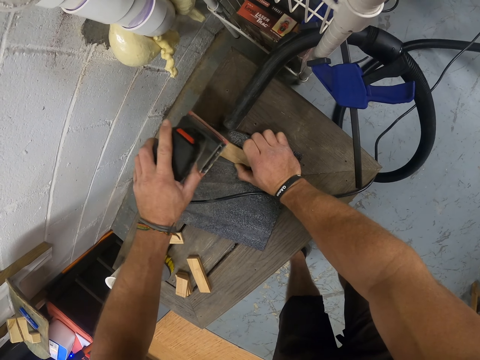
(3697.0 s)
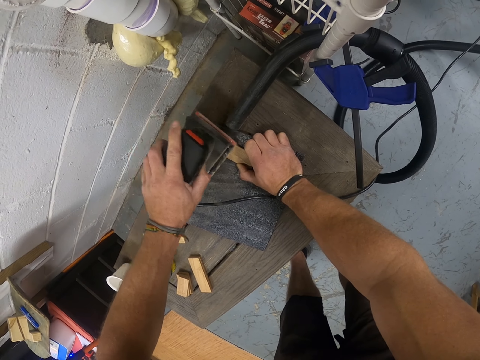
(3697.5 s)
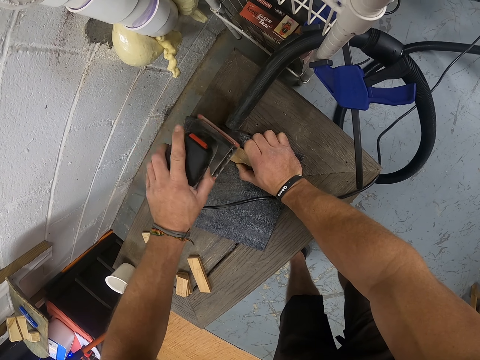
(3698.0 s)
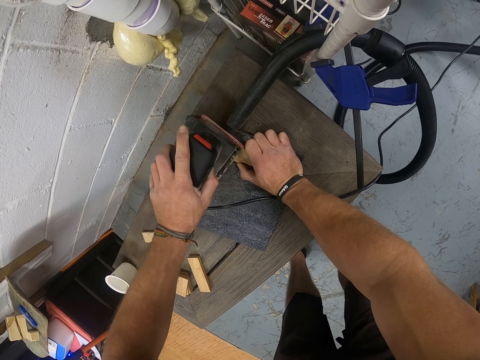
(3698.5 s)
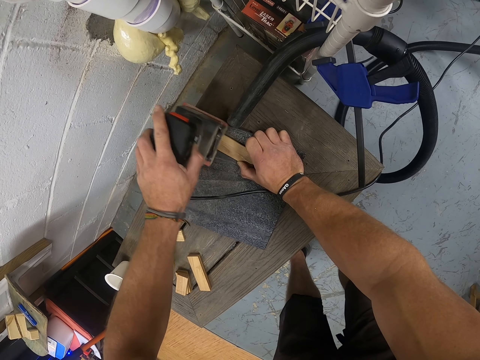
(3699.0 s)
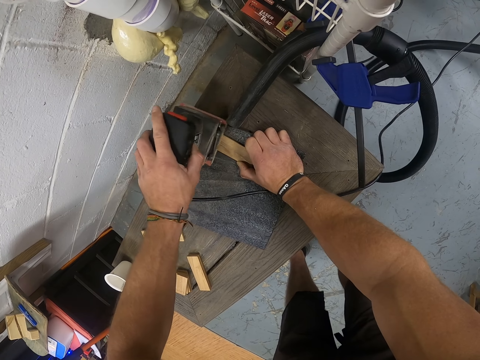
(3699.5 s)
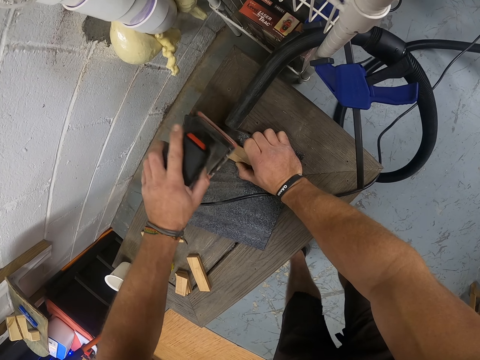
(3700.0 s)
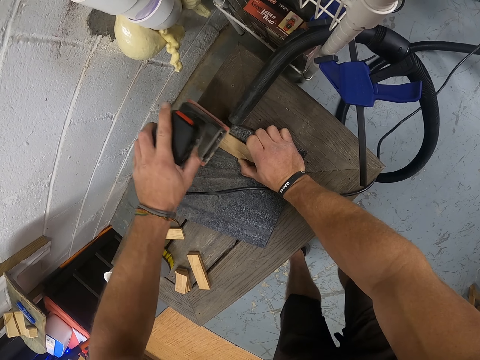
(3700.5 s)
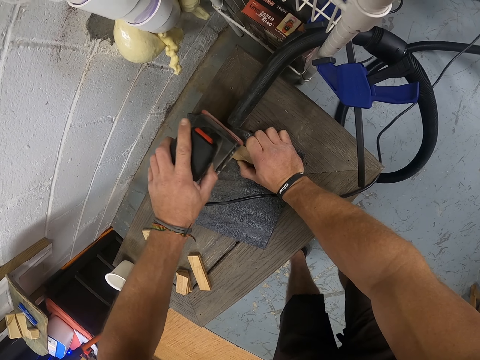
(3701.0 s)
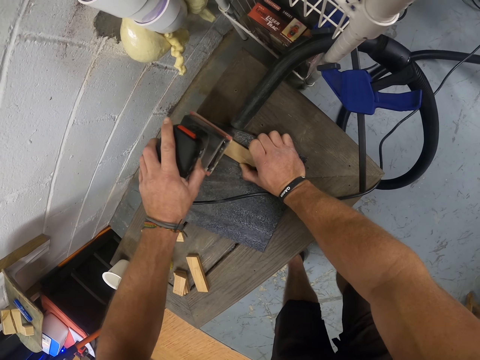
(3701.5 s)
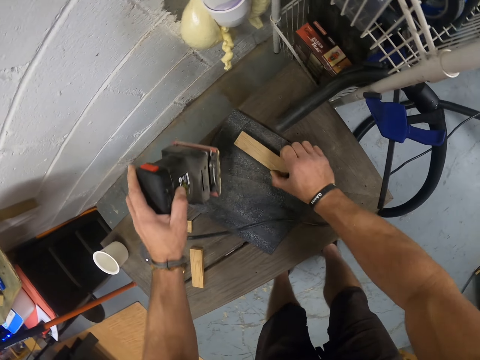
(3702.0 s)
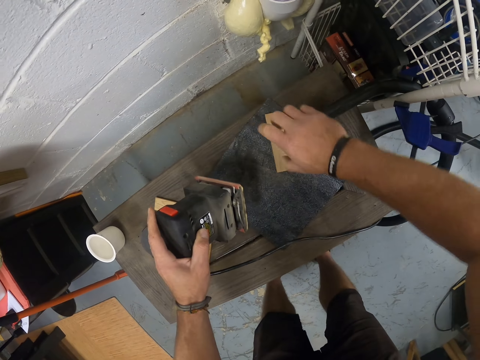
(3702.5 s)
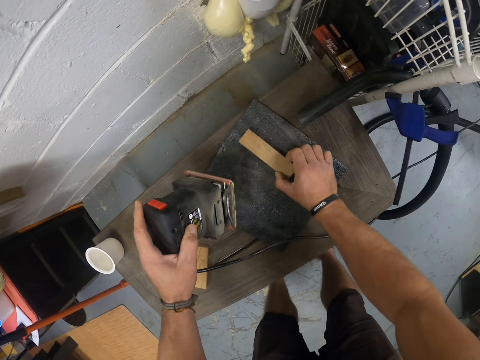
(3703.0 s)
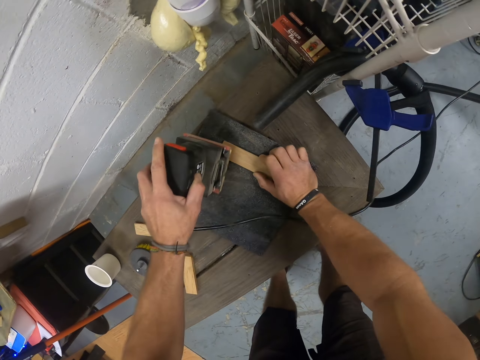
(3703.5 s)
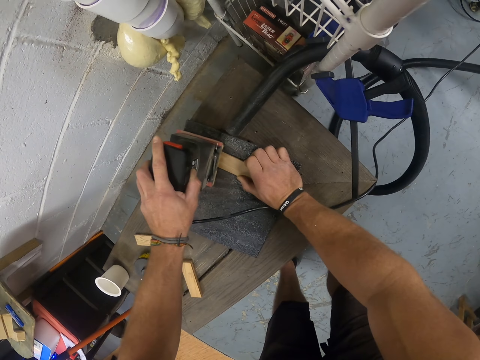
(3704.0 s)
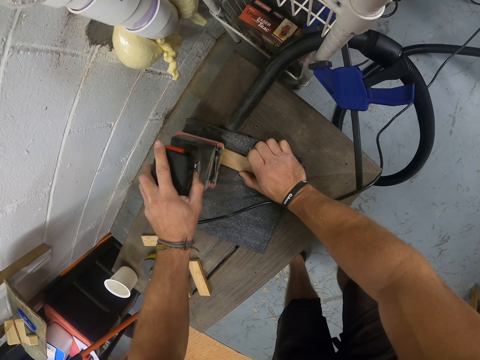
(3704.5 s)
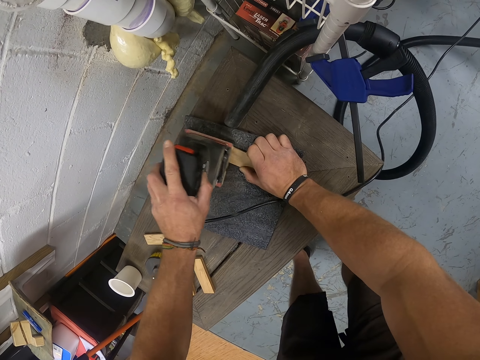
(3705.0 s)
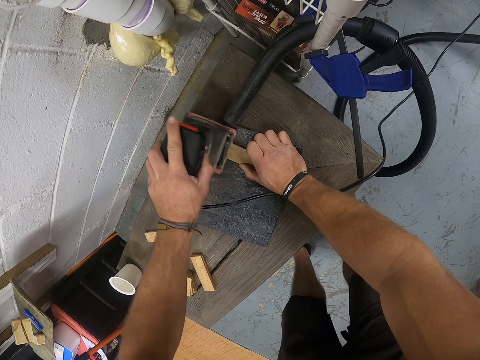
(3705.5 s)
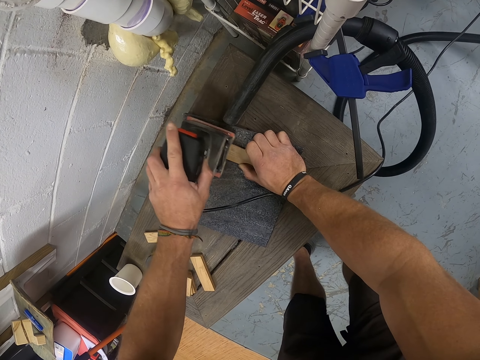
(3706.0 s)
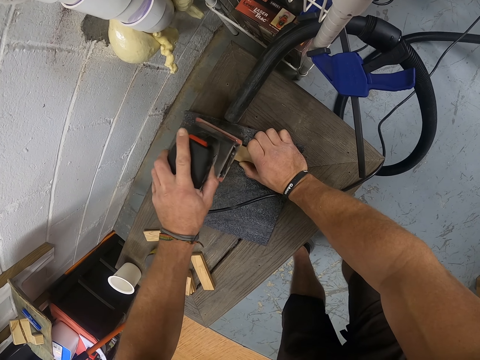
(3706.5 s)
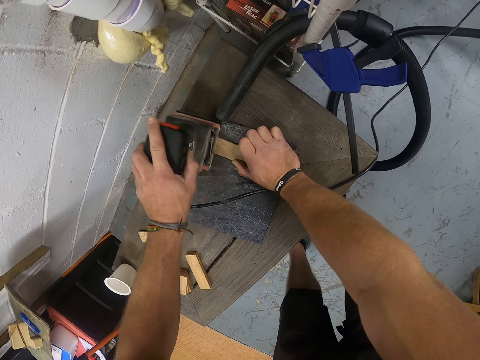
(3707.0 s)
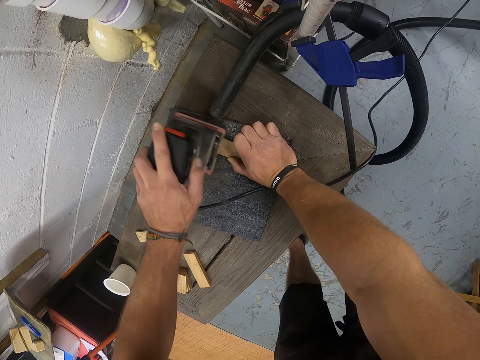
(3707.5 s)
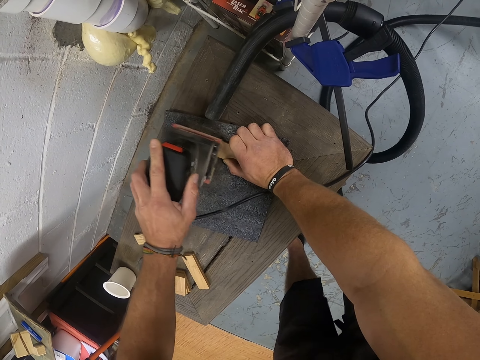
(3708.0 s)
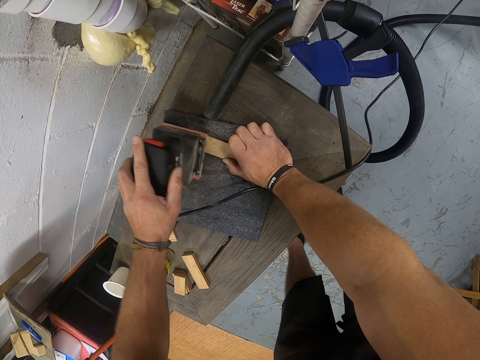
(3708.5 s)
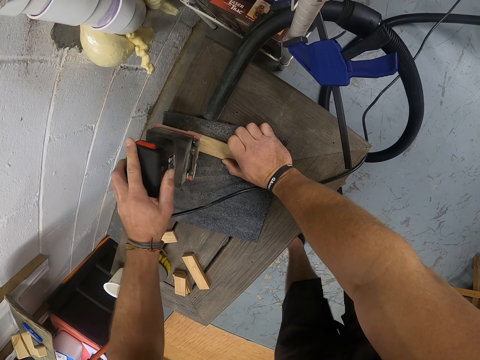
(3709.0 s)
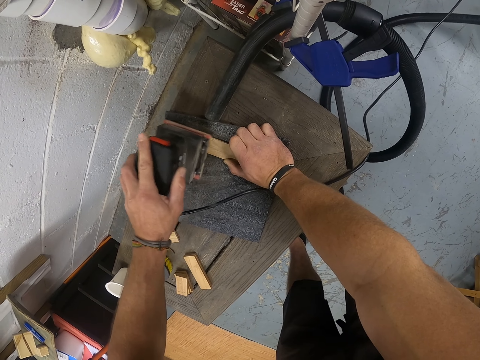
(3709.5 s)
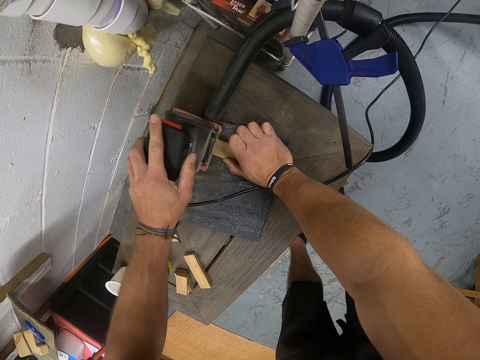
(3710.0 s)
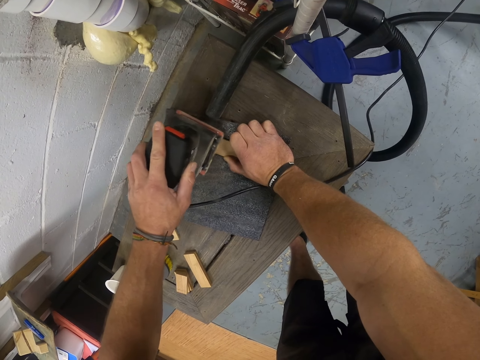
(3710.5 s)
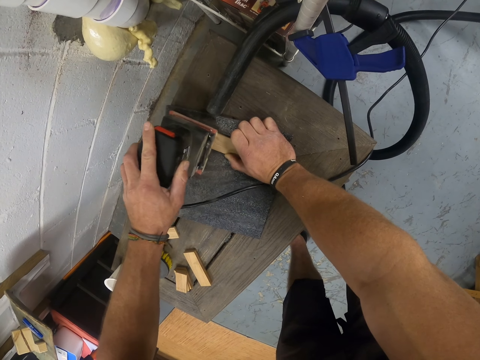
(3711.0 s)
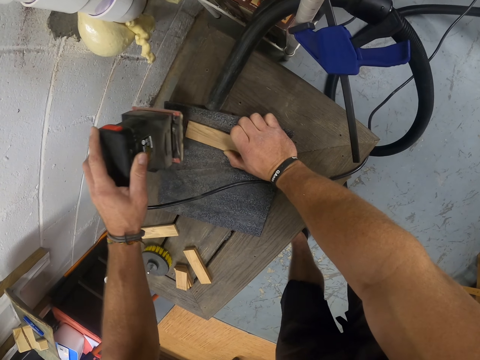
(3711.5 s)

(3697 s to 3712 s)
The camera wearer turns the plank on the sandpaper board with his right hand. He holds the plank on the sandpaper board with his right hand. He smoothens the plank on the sandpaper board with the sander in his left hand.

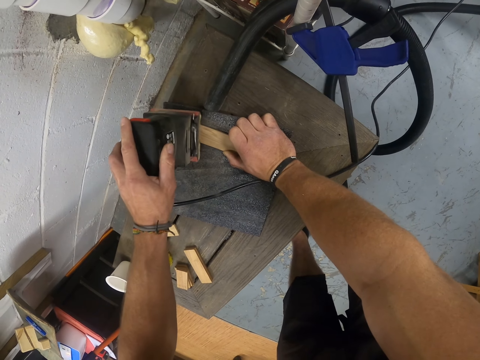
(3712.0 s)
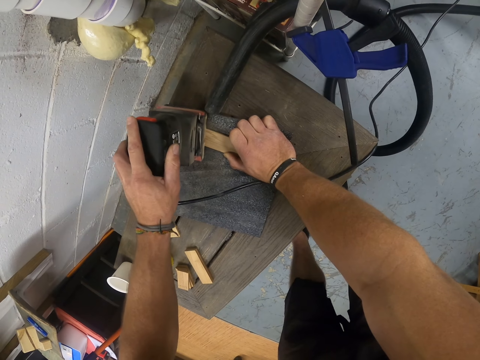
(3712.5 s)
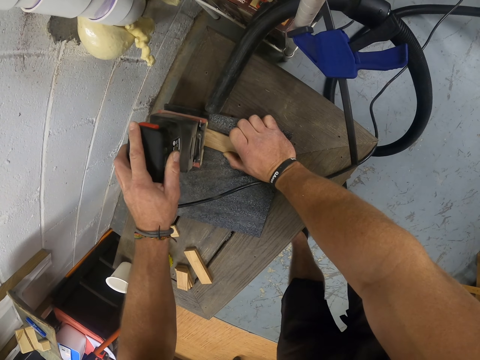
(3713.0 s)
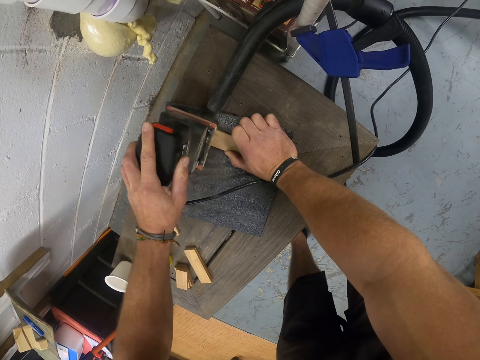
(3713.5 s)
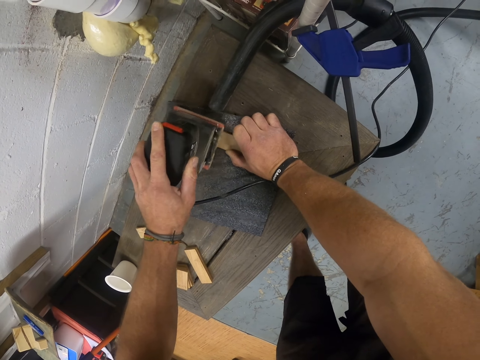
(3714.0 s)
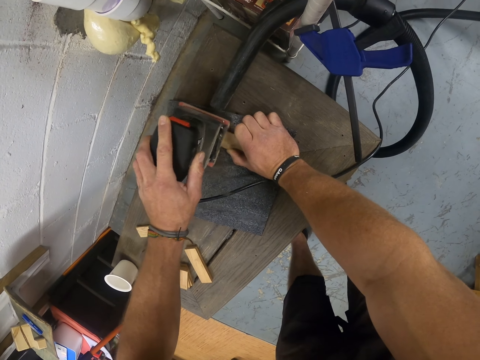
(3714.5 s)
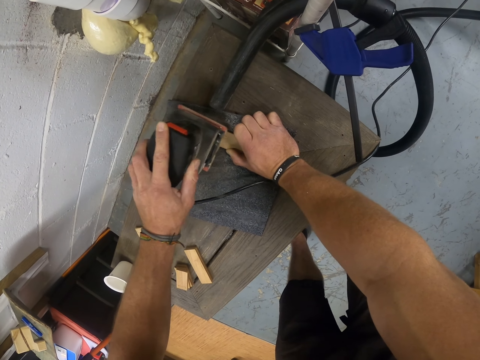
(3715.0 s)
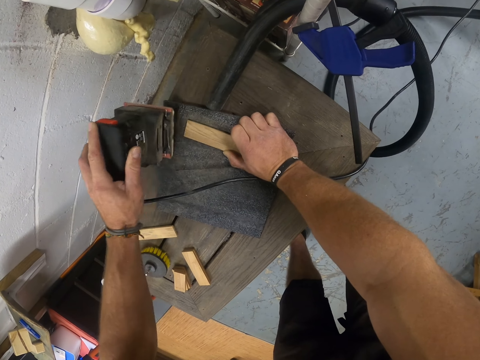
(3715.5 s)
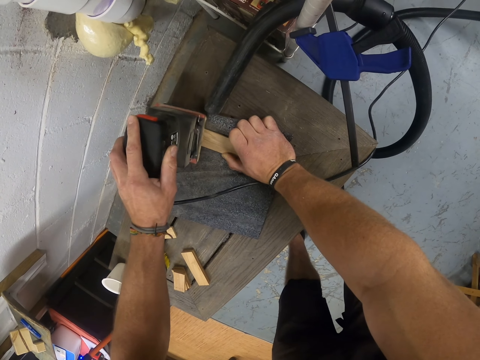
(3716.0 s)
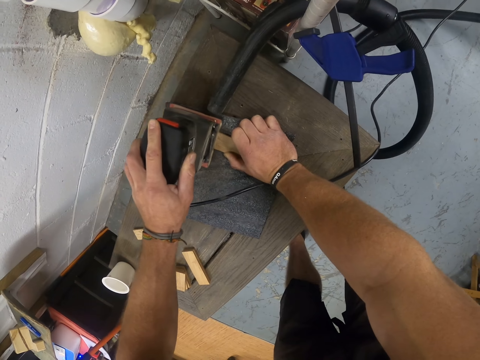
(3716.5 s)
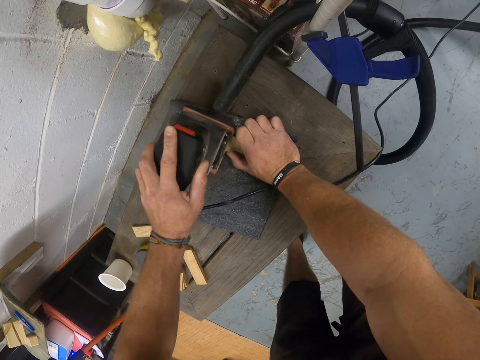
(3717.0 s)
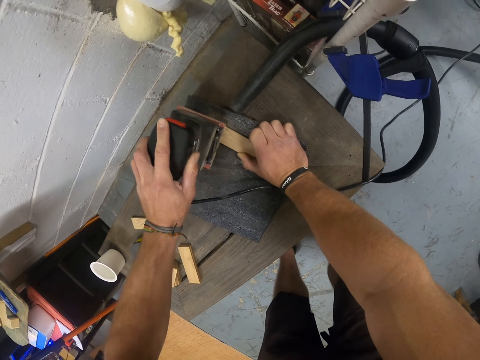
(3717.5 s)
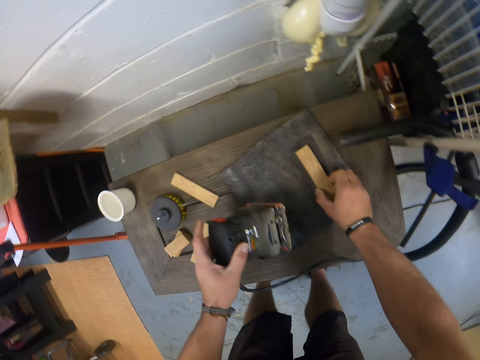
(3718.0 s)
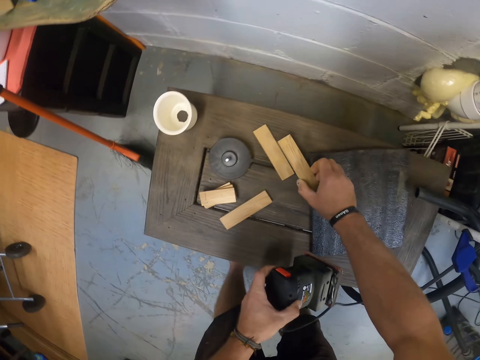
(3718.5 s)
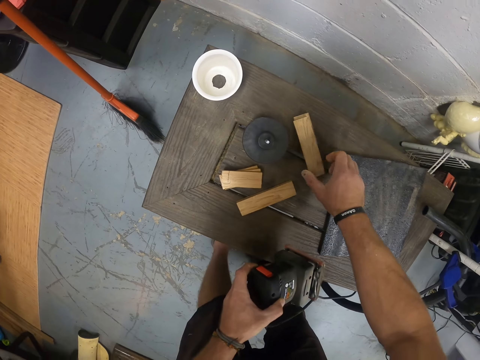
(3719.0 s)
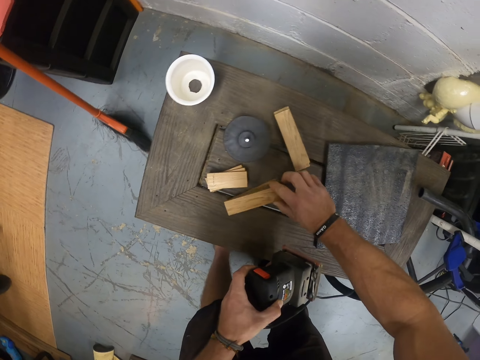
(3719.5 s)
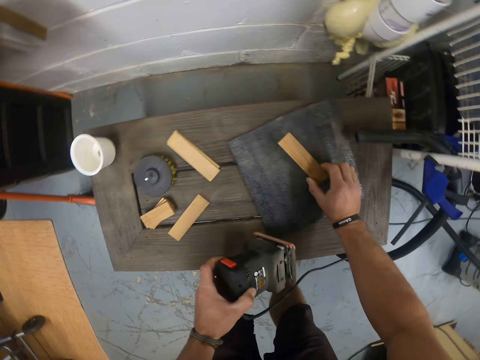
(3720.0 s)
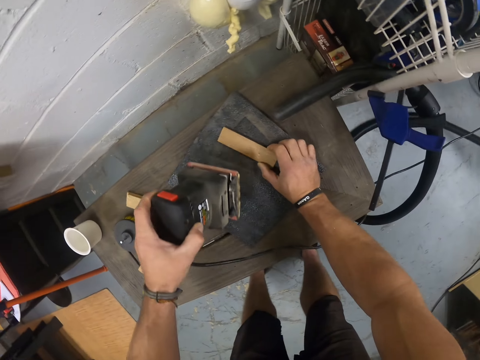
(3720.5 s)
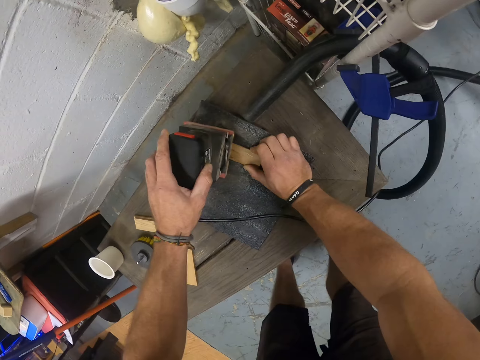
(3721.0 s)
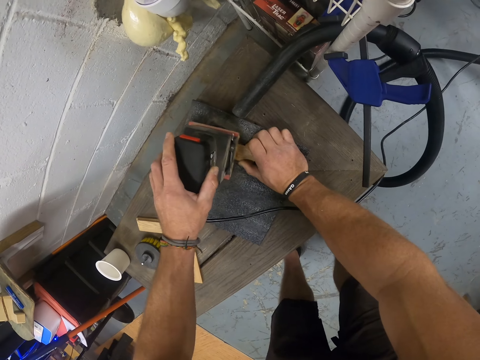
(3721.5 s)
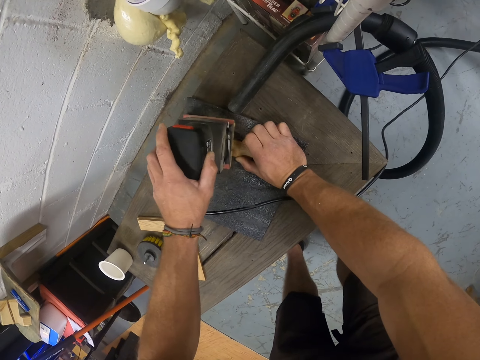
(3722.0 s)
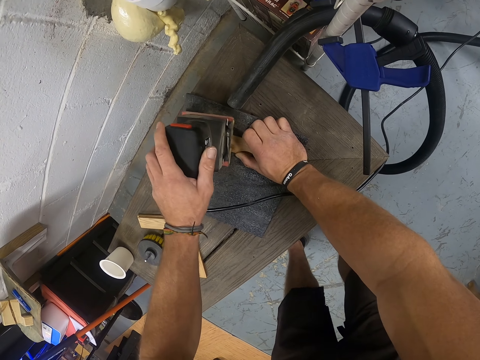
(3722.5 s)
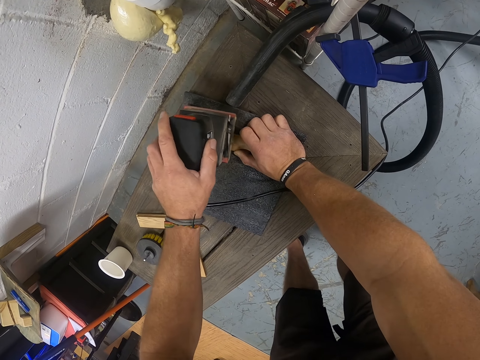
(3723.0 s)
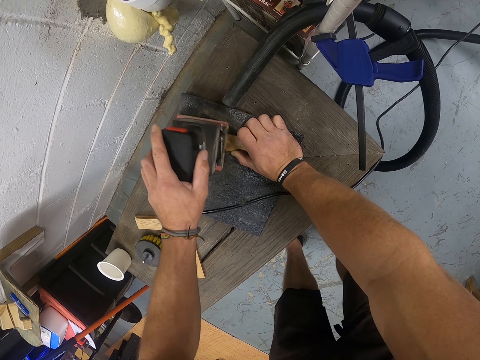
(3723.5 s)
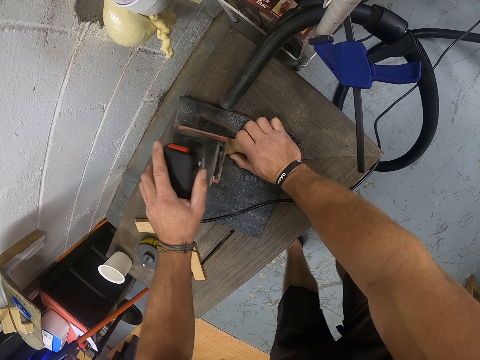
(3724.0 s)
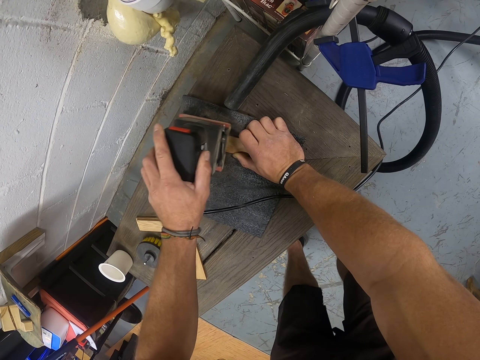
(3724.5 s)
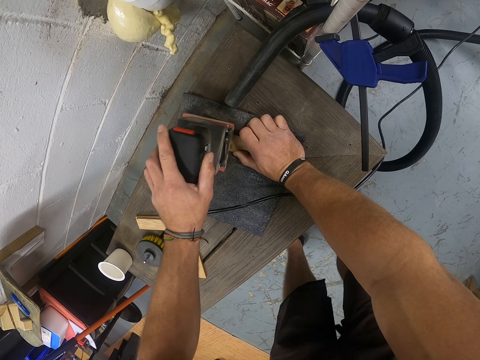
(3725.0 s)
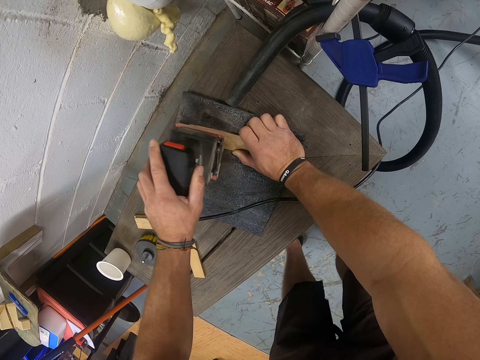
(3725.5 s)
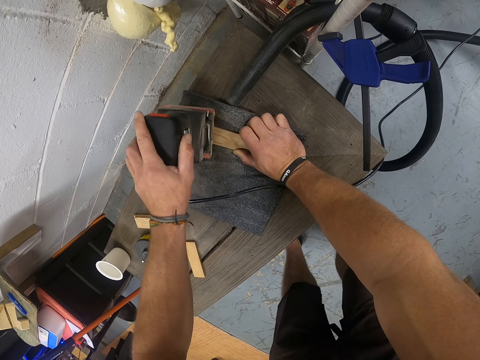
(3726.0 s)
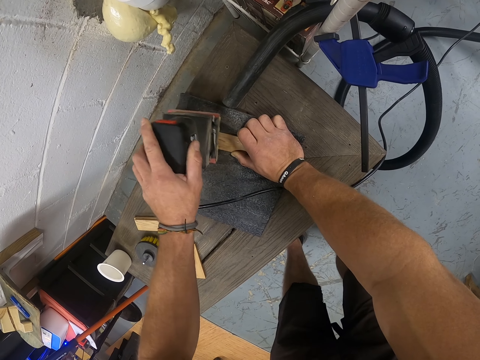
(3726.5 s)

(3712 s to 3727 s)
The camera wearer picks the plank from the sandpaper board with his right hand. He drops the plank on the plank on the table with his right hand. He picks a plank from the table with his right hand. He drops the plank on the sandpaper board with his right hand. He holds the plank on the sandpaper board with his right hand. He smoothens the plank on the sandpaper board with the sander in his left hand.
